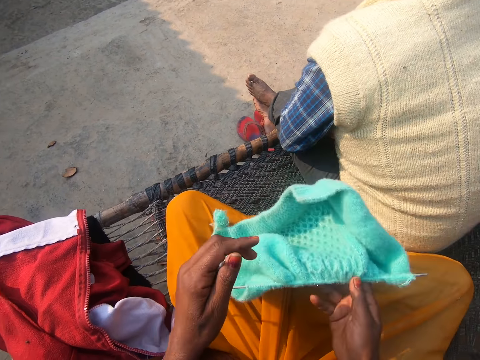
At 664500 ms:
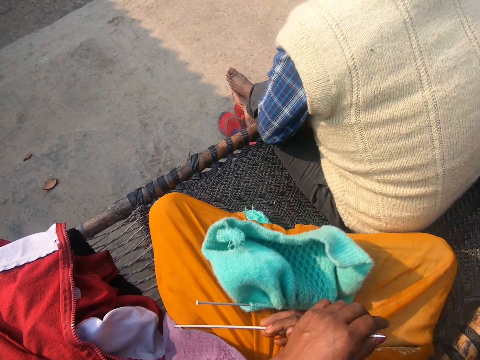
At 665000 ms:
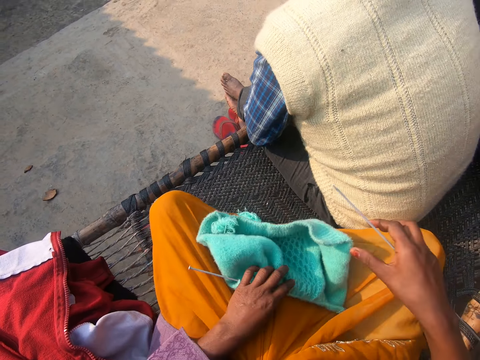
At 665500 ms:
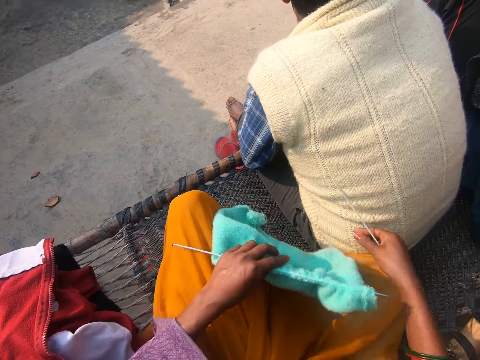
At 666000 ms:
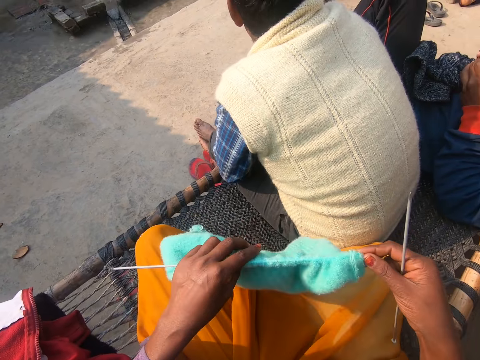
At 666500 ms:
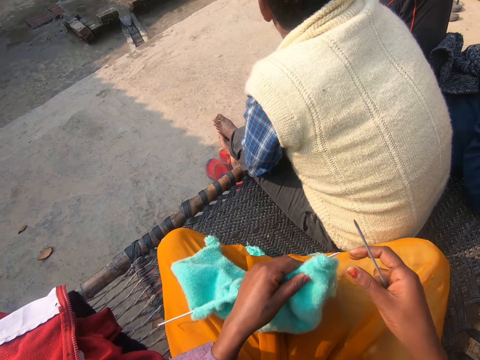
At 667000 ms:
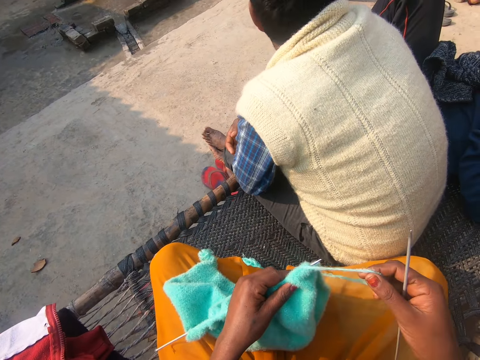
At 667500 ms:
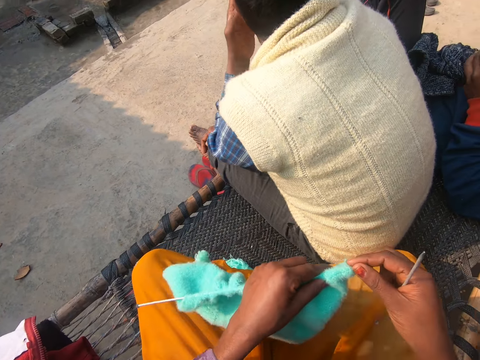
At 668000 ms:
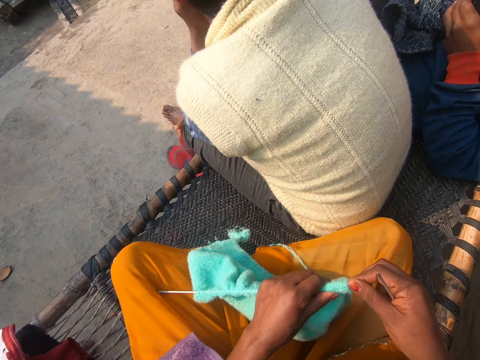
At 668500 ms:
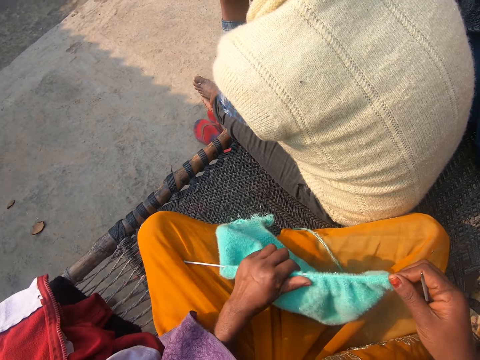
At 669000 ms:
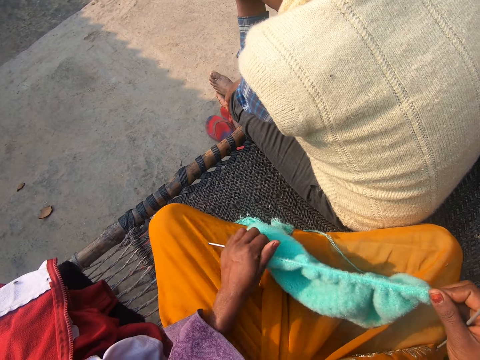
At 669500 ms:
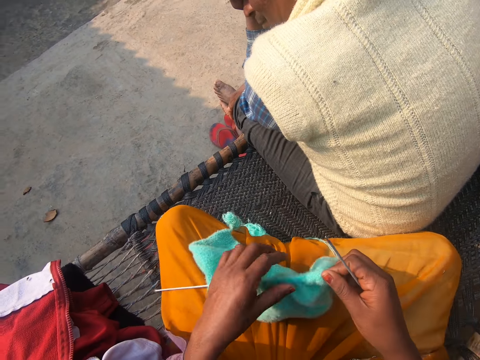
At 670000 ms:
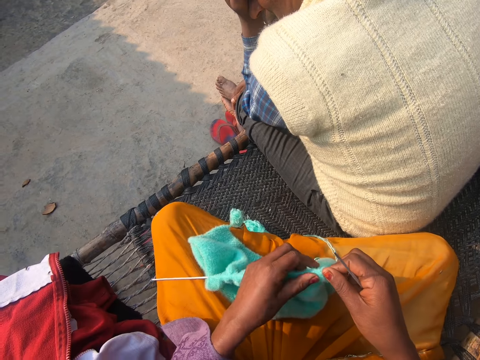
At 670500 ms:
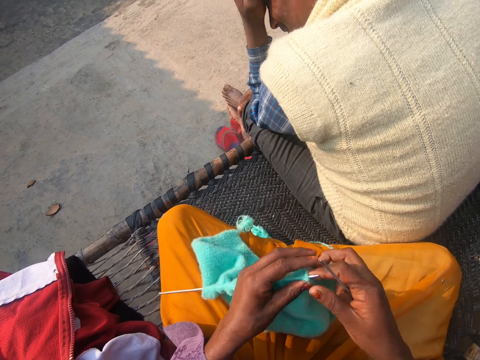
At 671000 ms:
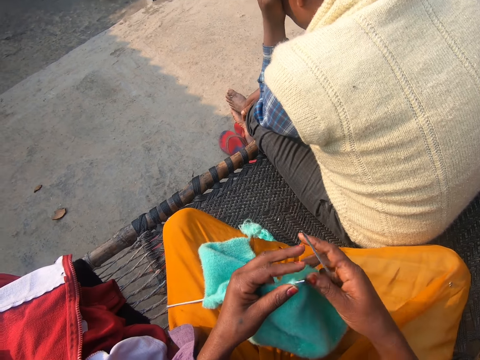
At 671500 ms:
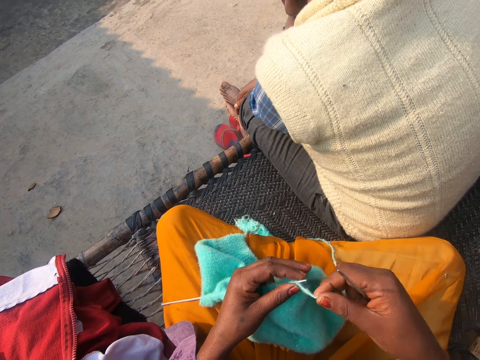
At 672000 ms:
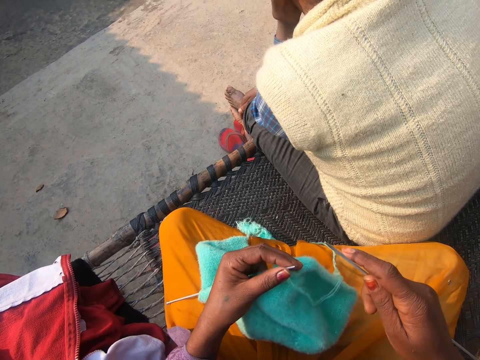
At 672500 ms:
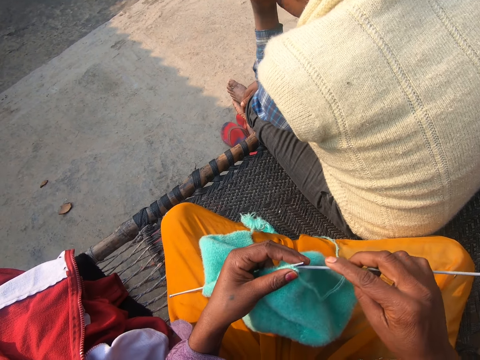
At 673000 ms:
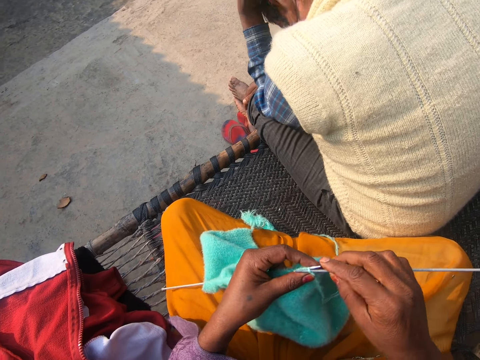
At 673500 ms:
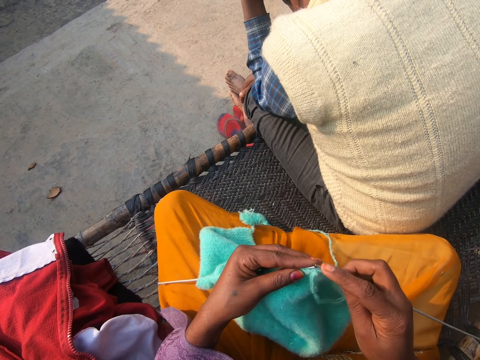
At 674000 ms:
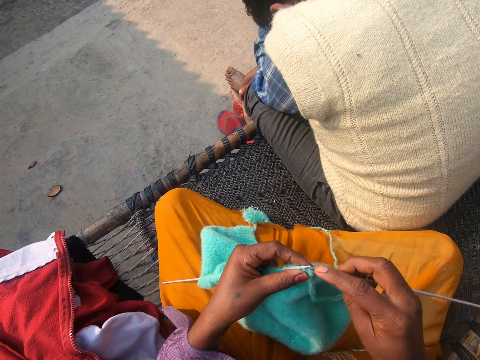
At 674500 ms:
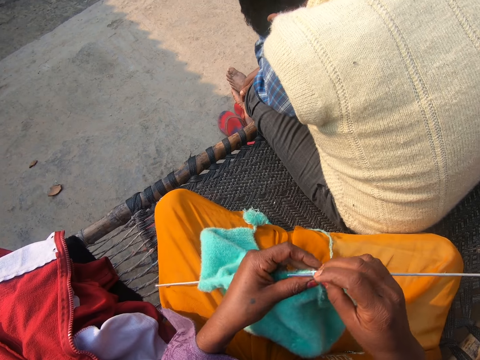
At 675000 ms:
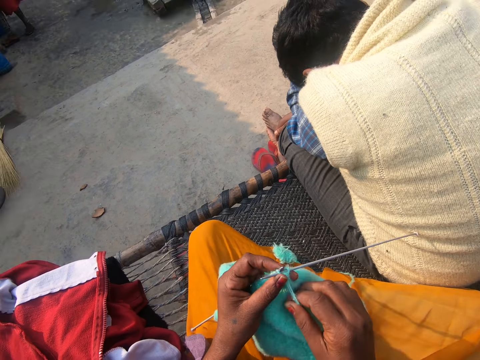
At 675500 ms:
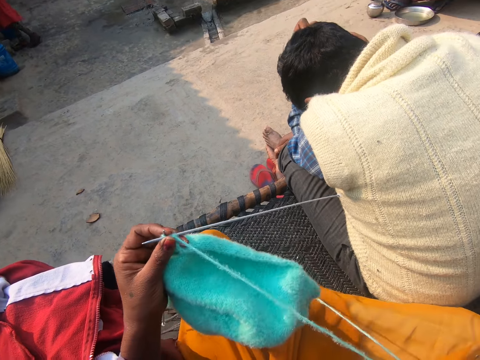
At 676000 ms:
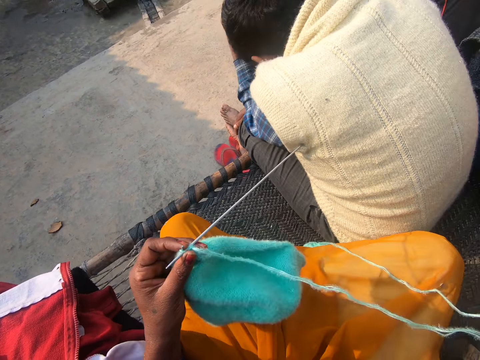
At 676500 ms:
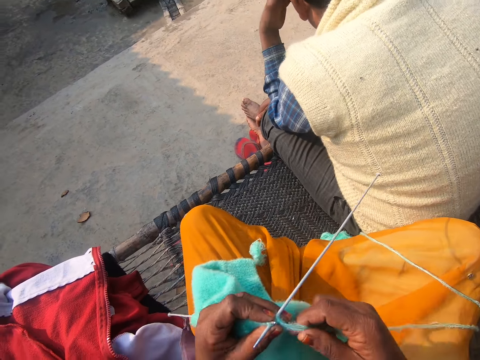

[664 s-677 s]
The camera wearer turns the piece of cloth. She places the knitting pin and the yarn on her lap with her right hand. She picks up the knitting pin and the yarn with her left hand. She fixes the cloth. She converses. She adjusts the yarn with her left hand. She pushes the piece of cloth. A man converses with the camera wearer. The camera wearer converses with the man. She sews the piece of cloth. She knits the yarn with knitting pins in her hands.

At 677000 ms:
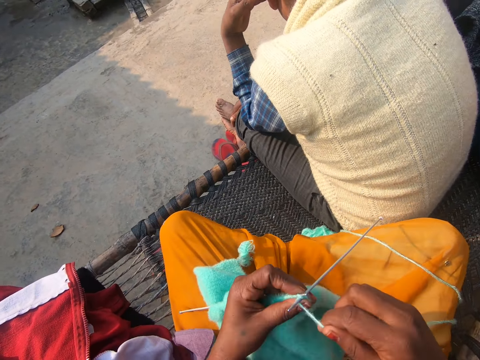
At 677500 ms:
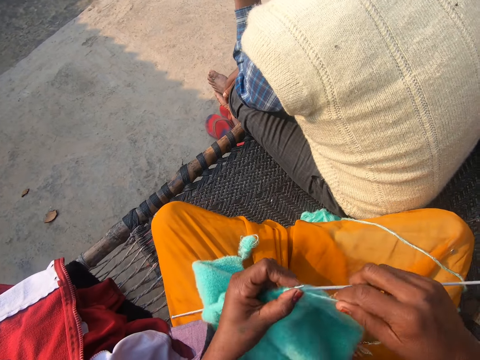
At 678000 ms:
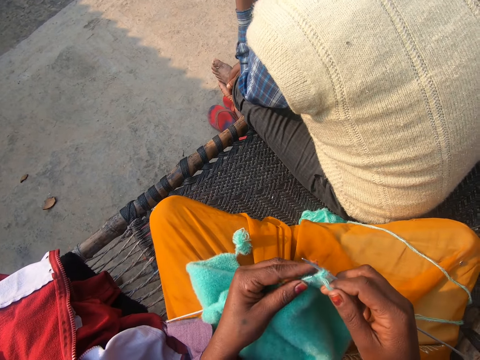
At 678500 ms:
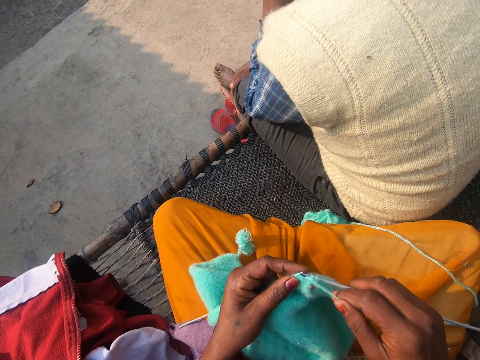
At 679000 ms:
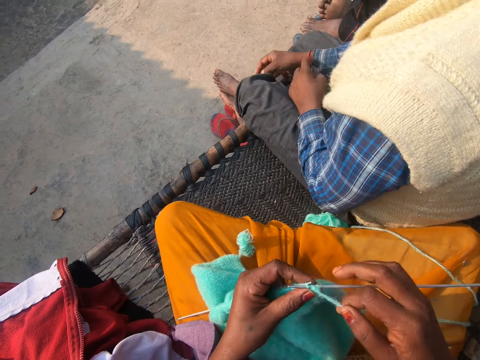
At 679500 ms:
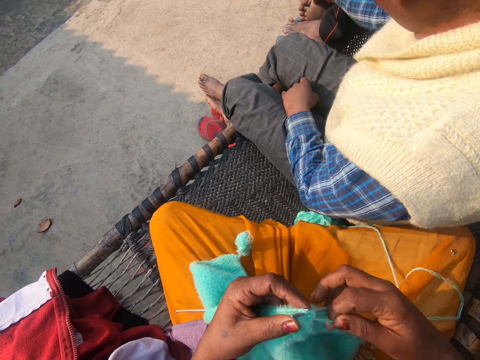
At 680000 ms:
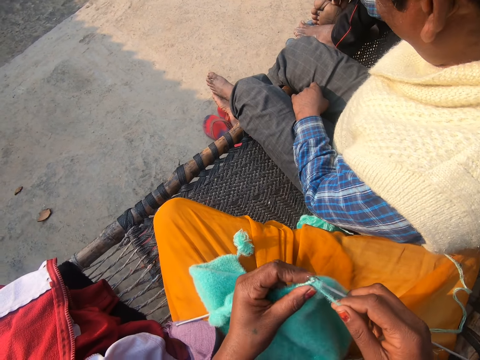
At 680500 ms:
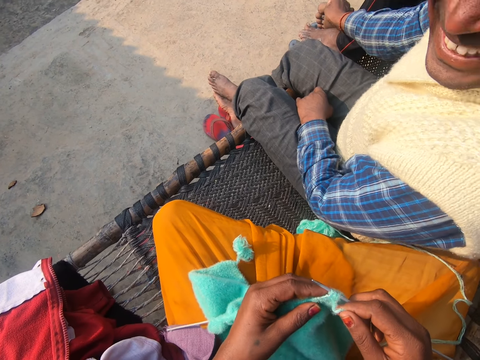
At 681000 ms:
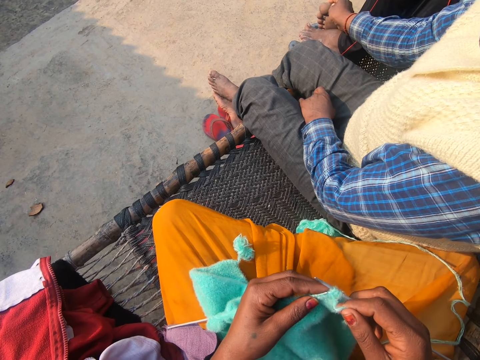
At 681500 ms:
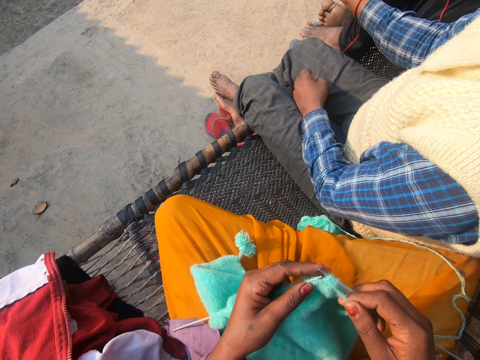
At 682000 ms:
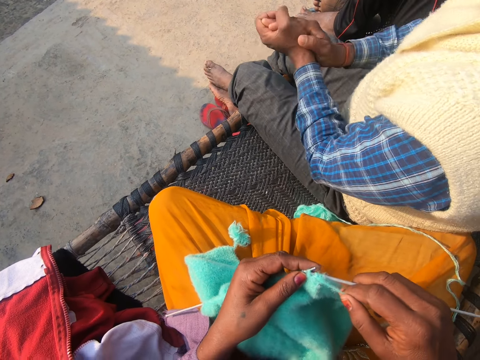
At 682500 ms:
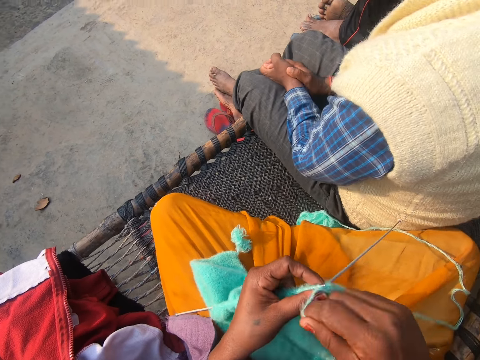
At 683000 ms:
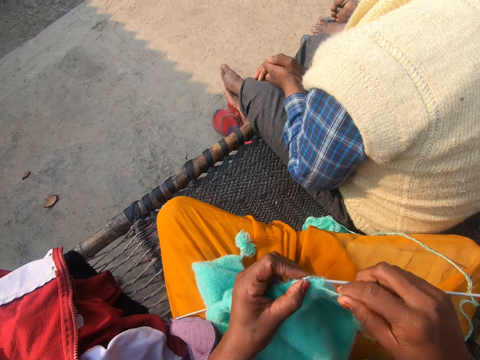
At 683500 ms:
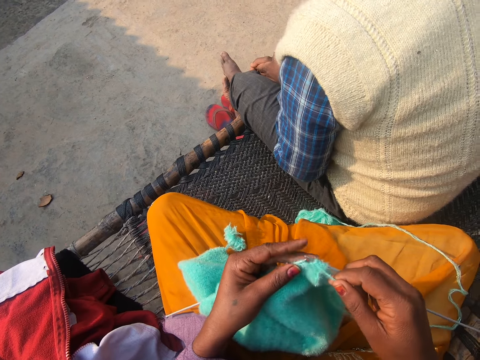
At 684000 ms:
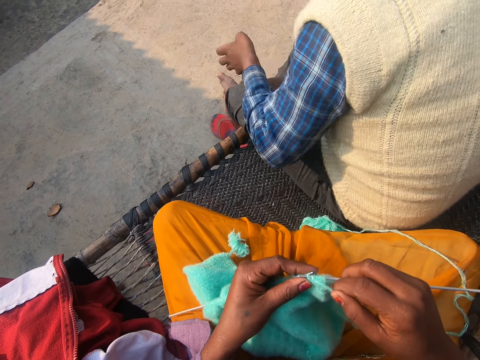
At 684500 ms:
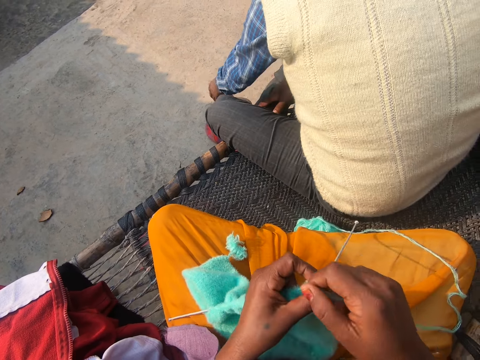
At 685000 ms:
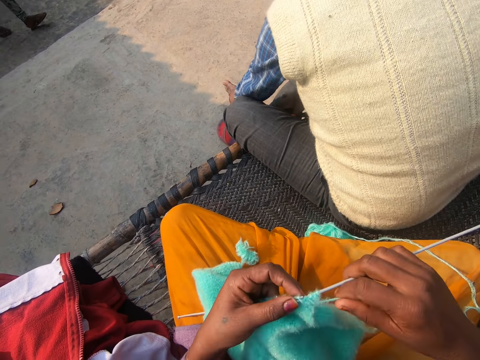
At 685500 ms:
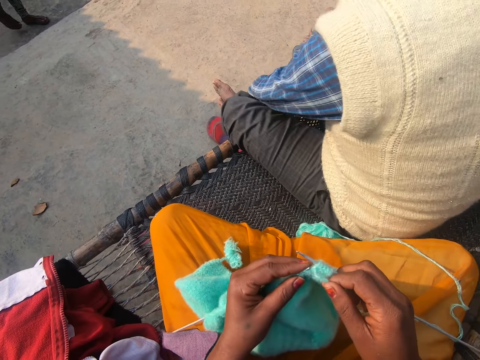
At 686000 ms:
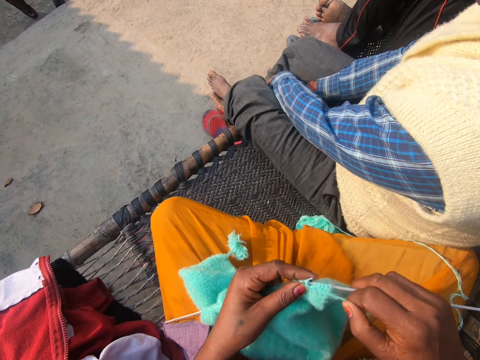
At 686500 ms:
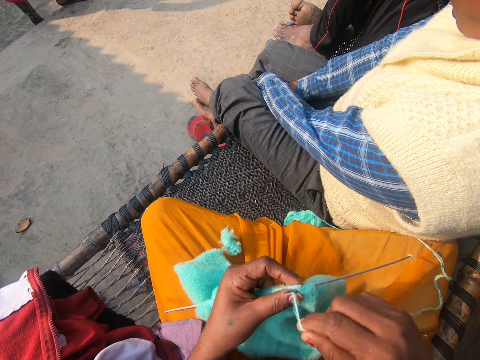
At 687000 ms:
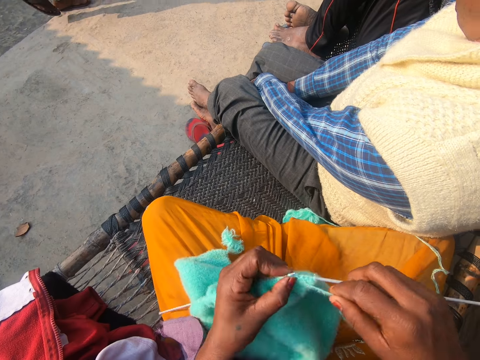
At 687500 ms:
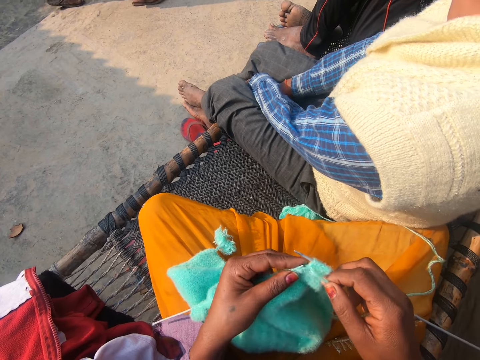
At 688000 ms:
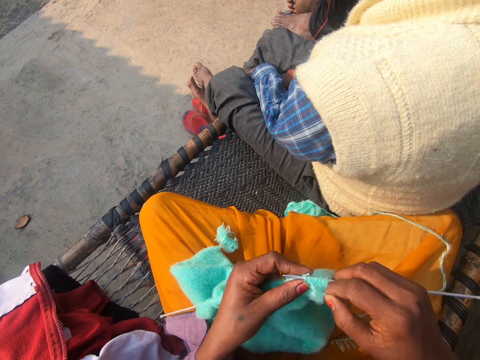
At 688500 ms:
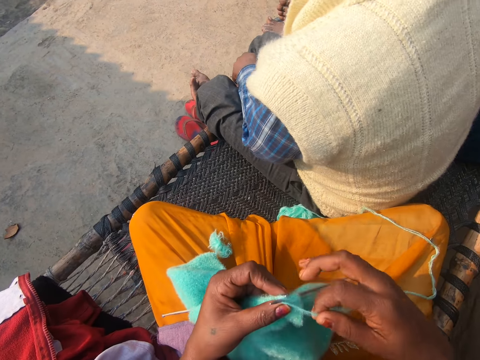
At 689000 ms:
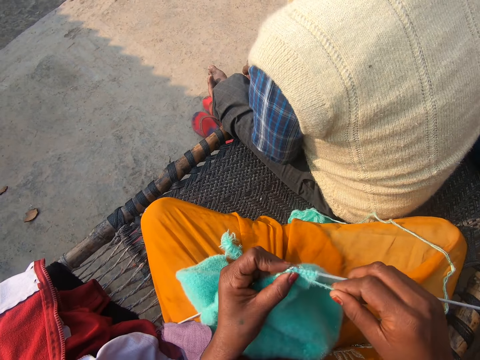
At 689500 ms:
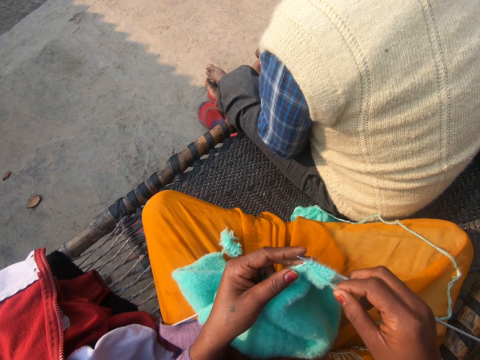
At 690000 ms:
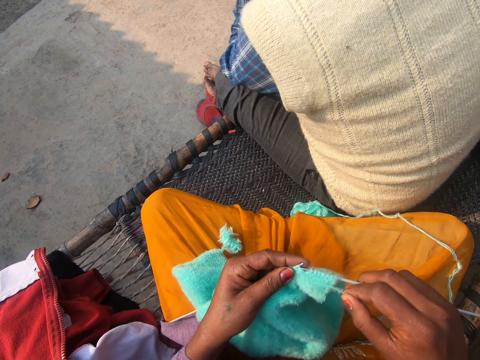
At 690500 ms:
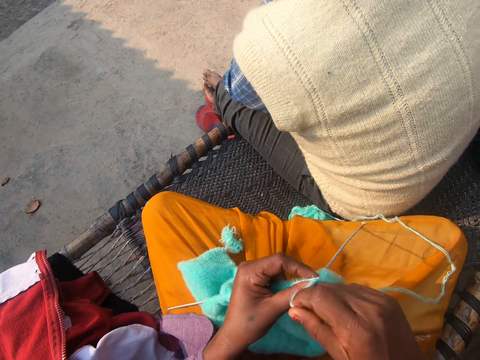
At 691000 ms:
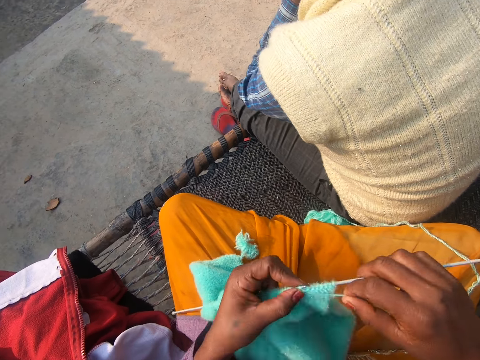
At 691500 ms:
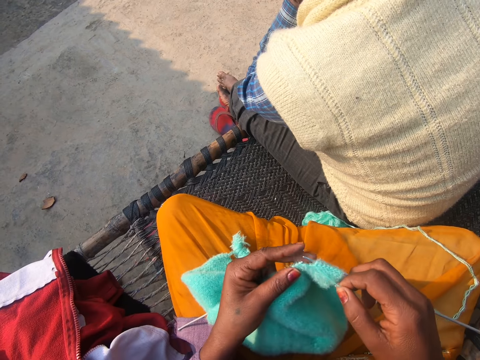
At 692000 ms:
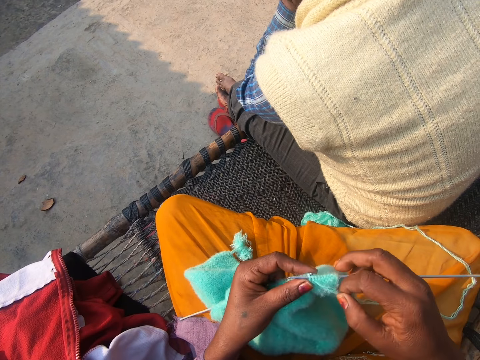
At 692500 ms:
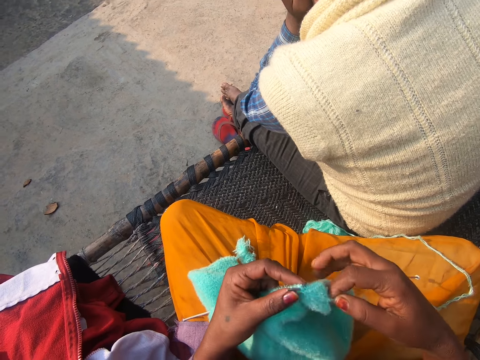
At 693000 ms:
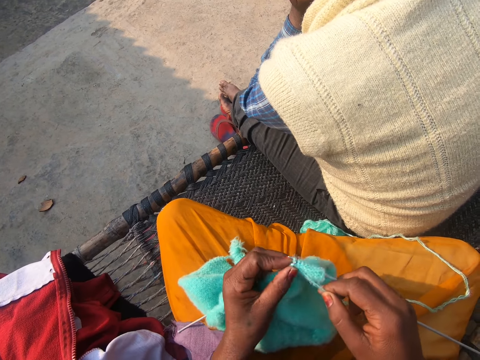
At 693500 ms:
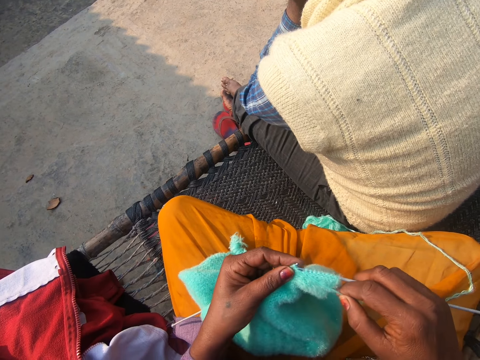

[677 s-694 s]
A man converses. The camera wearer sews the cloth. The man converses. The camera wearer converses. She knits a yarn with knitting pins in her hands. The man passes. The camera wearer sews the cloth. She converses with the man. She sews the cloth.
